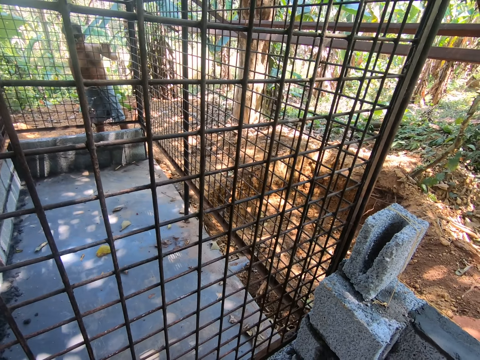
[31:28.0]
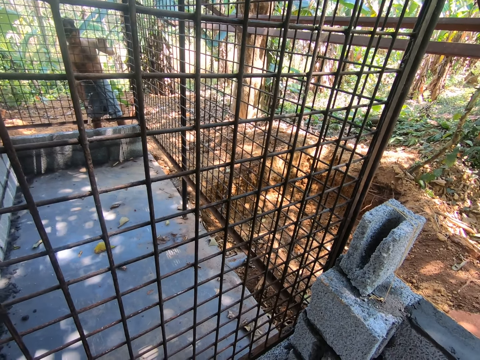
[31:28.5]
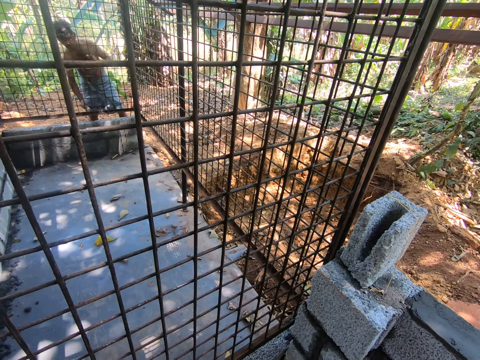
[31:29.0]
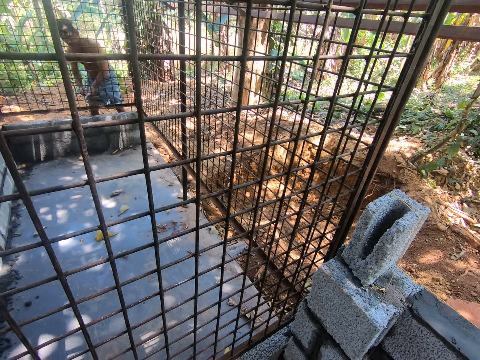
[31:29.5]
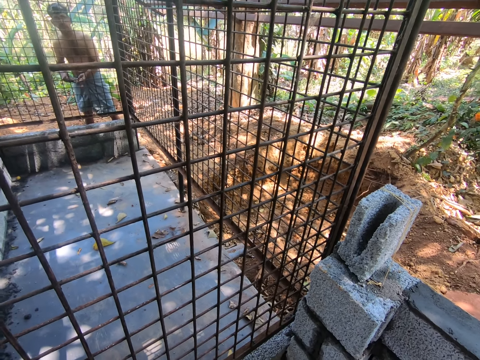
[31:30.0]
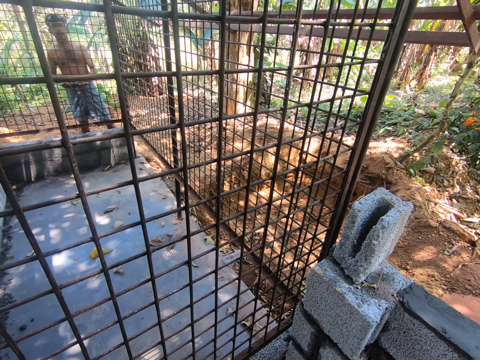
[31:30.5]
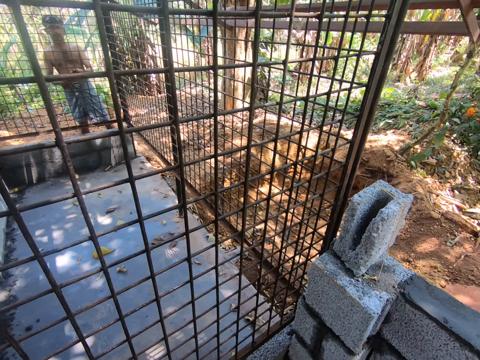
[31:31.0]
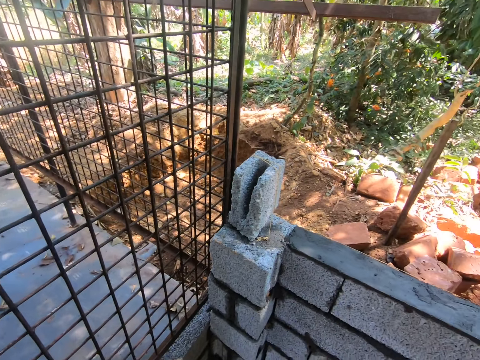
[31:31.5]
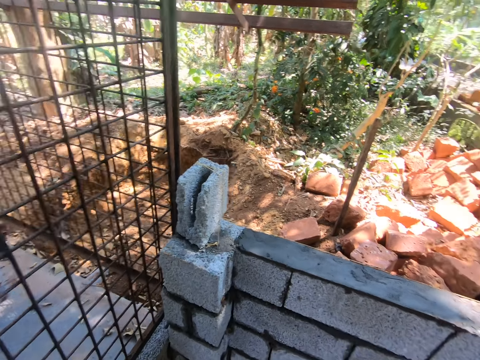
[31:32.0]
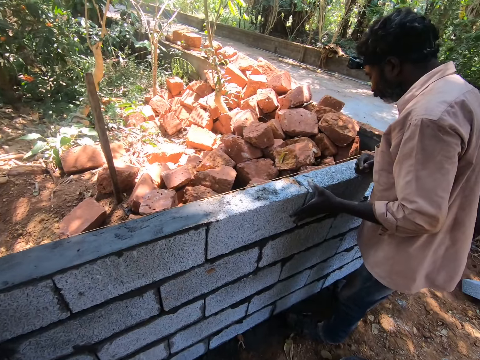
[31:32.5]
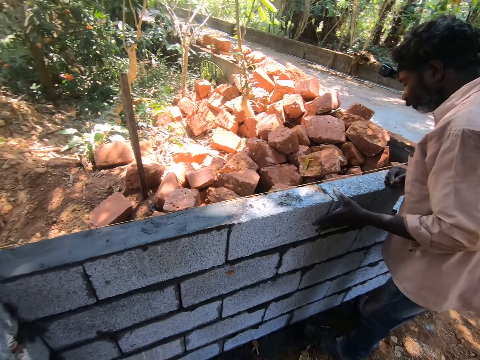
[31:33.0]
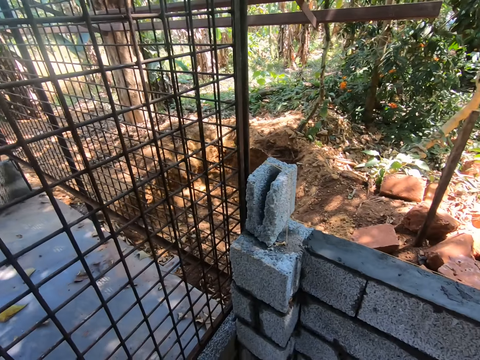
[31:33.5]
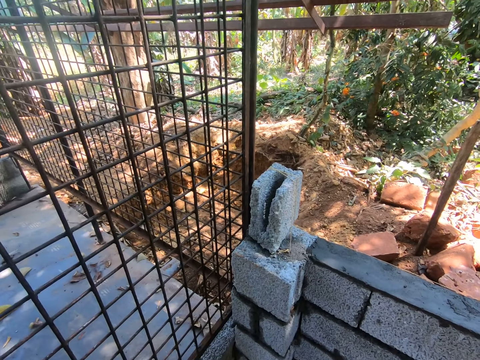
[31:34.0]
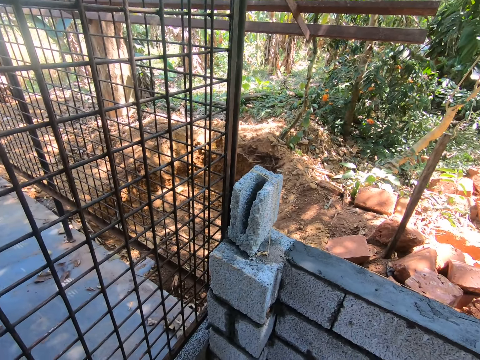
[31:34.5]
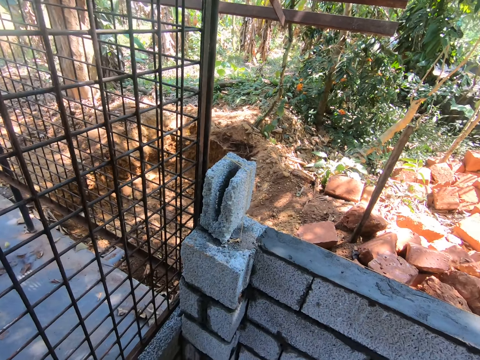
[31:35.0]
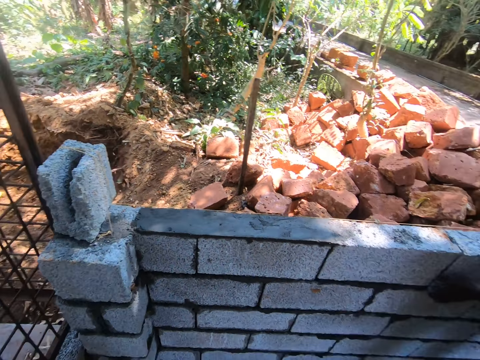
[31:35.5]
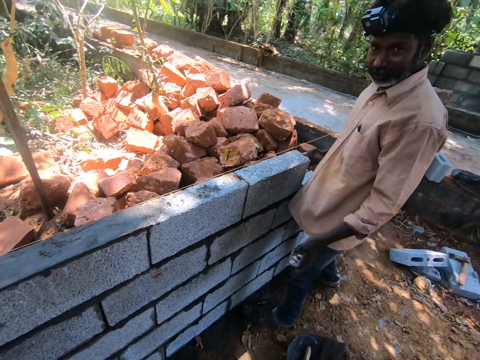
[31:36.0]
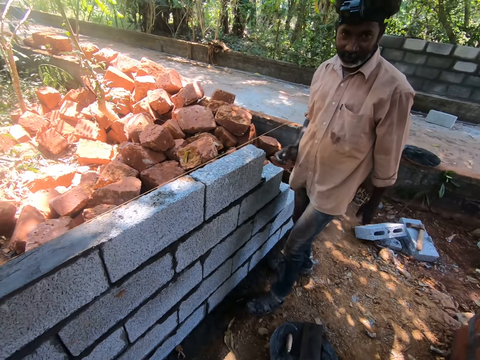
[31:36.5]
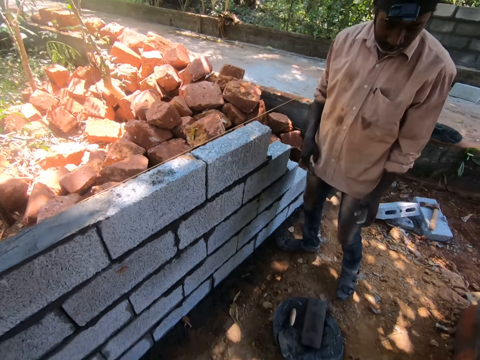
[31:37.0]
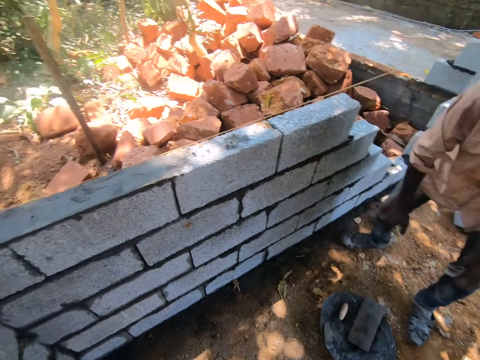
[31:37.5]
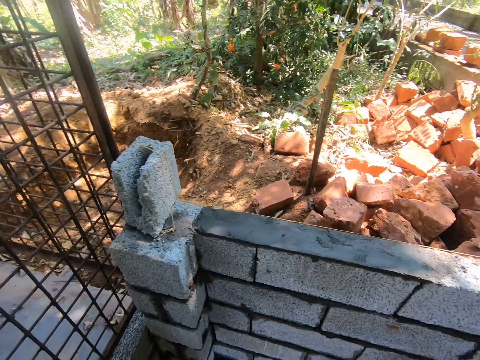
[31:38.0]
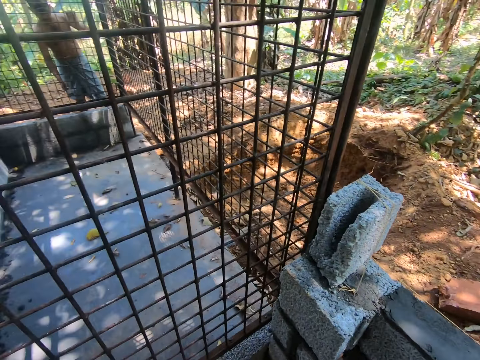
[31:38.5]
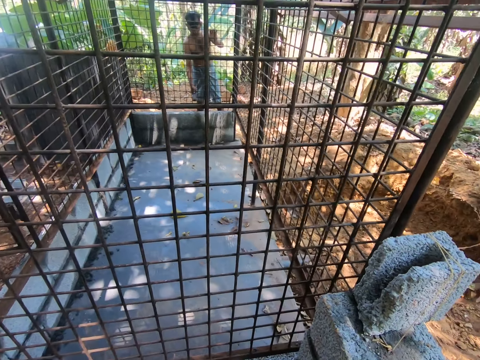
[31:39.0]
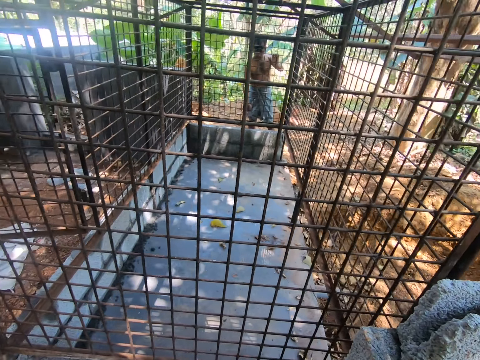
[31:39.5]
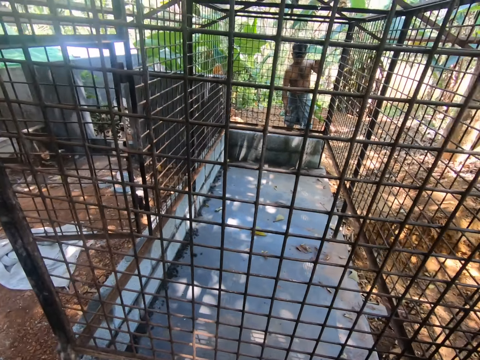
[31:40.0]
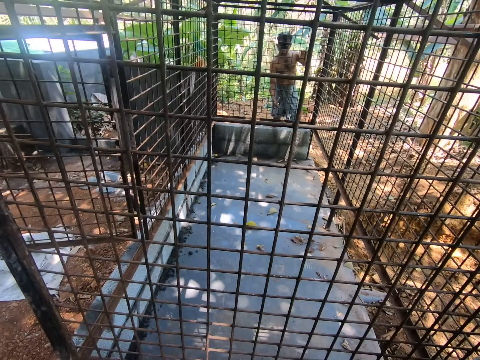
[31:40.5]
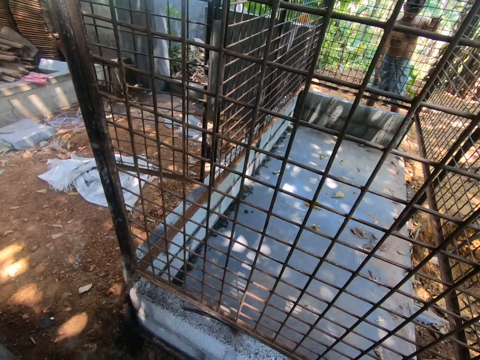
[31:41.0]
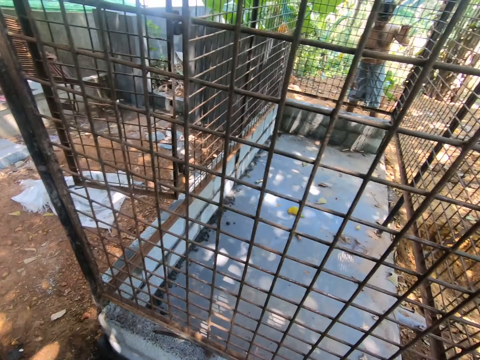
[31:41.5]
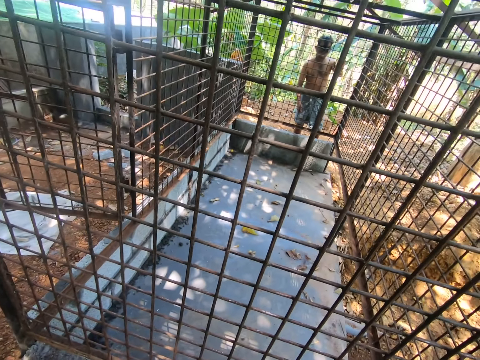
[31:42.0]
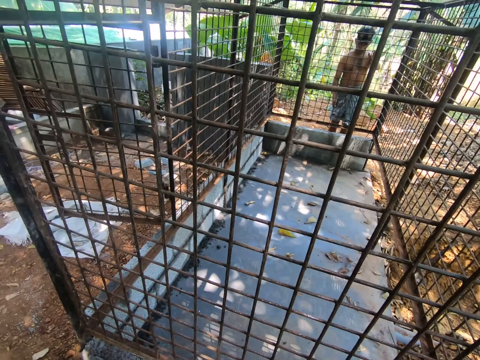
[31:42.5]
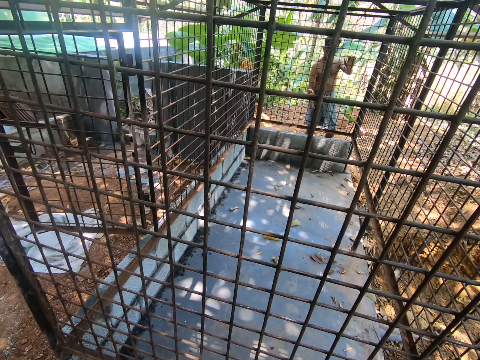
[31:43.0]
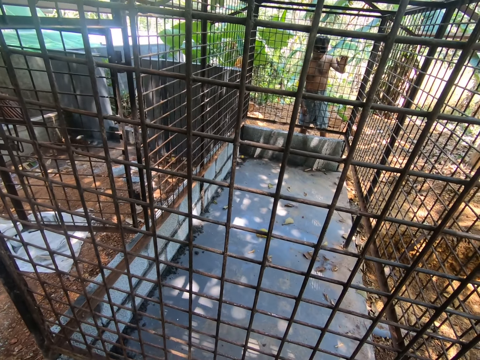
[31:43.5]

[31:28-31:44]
A man holds the sandpaper in his right hand with his left hand. The camera wearer converses with the man. They look around. Another man talks to the camera wearer. The camera wearer looks around and converses with the first man. The first man smoothens the iron house with the sandpaper in his right hand. The first man scrubs the cage grill. The camera wearer converses with the first man.

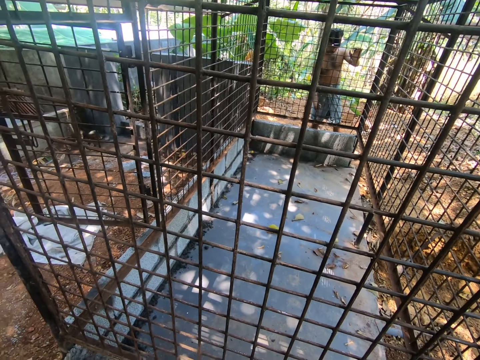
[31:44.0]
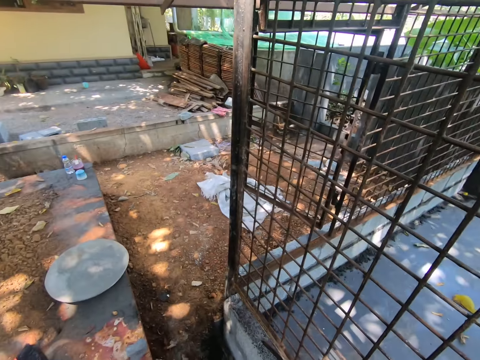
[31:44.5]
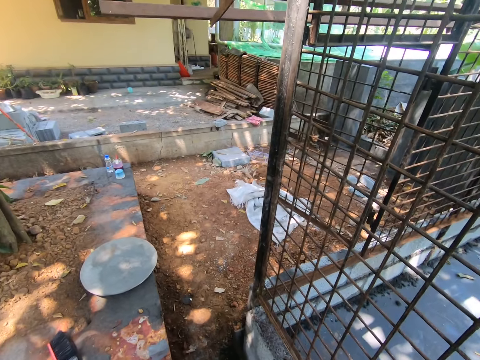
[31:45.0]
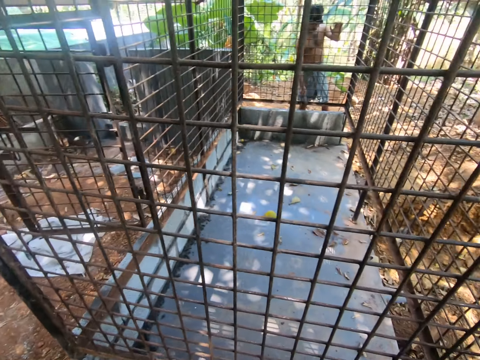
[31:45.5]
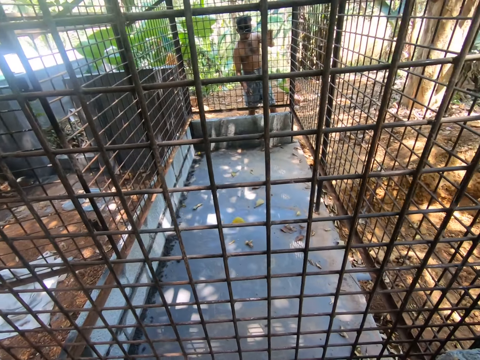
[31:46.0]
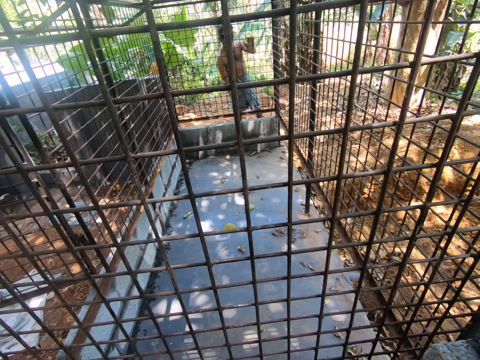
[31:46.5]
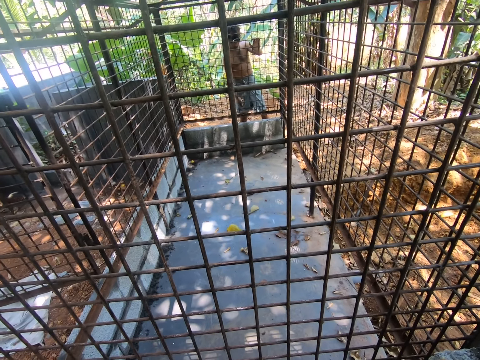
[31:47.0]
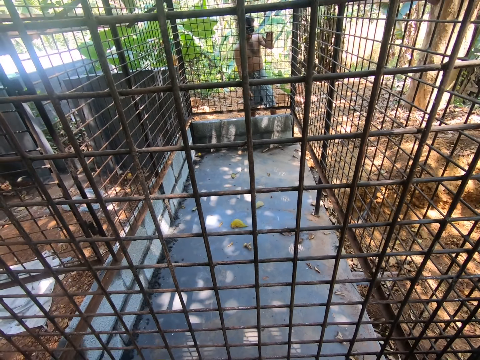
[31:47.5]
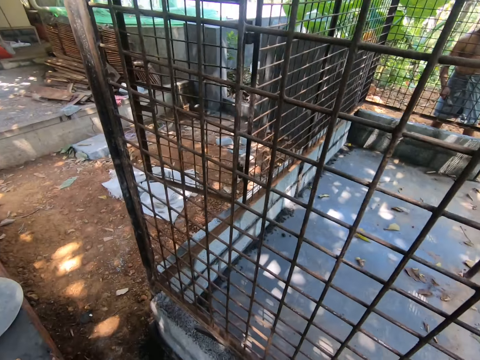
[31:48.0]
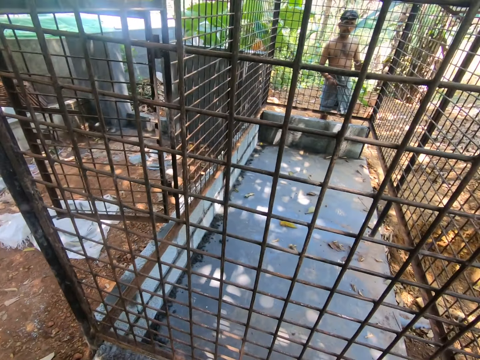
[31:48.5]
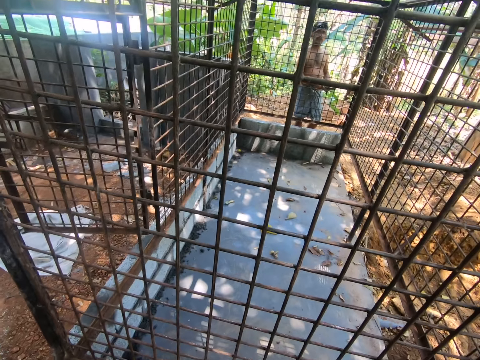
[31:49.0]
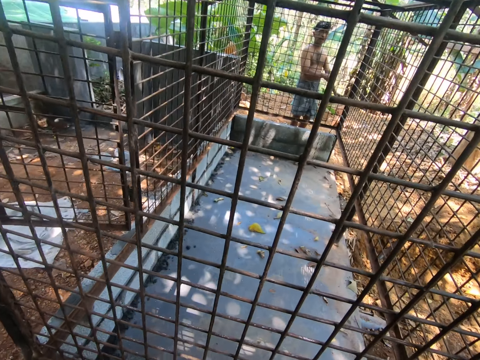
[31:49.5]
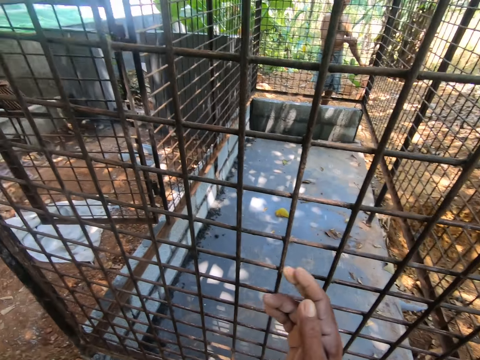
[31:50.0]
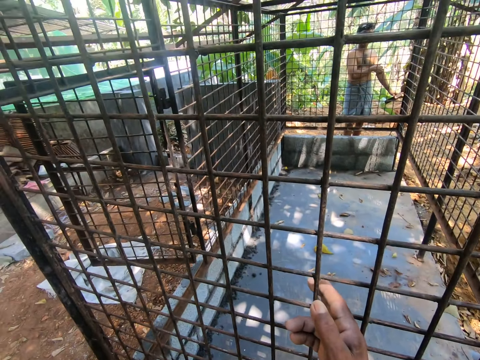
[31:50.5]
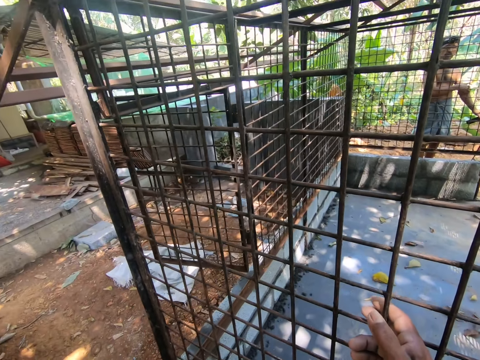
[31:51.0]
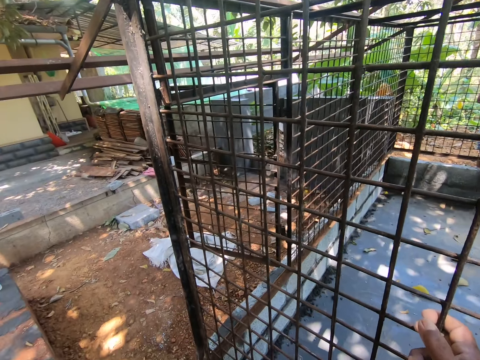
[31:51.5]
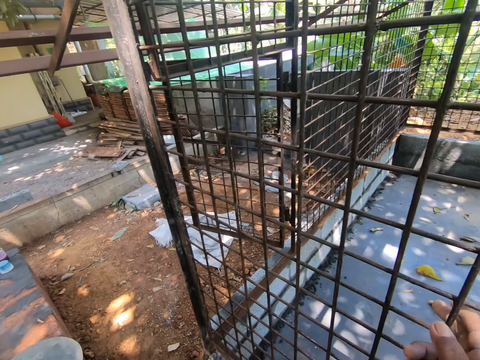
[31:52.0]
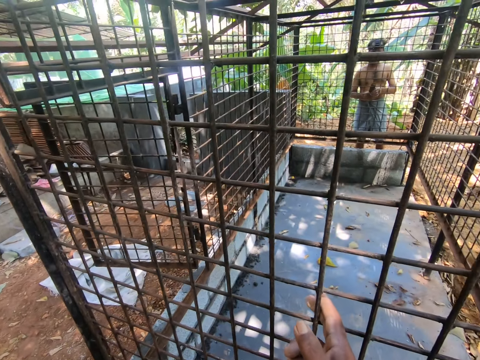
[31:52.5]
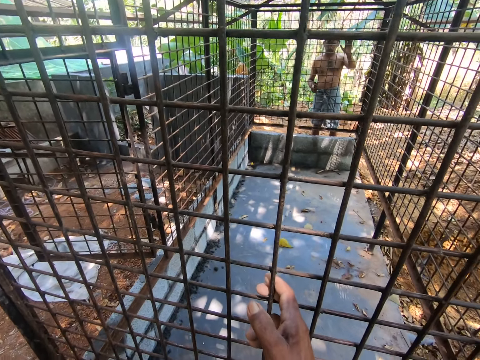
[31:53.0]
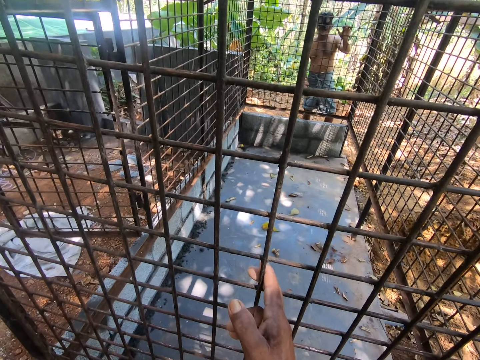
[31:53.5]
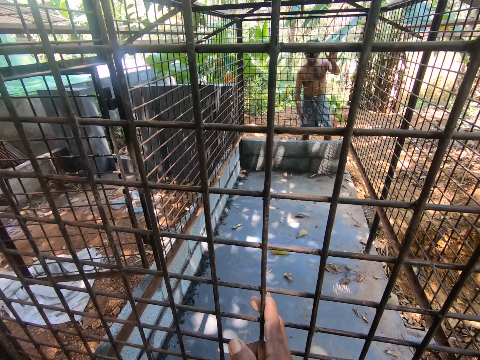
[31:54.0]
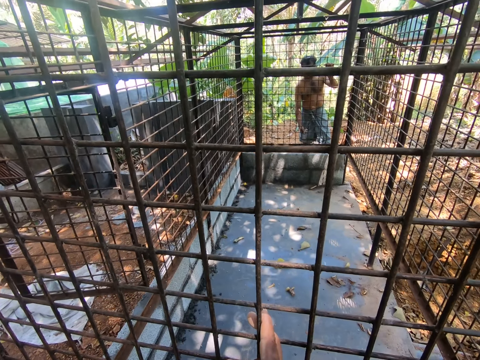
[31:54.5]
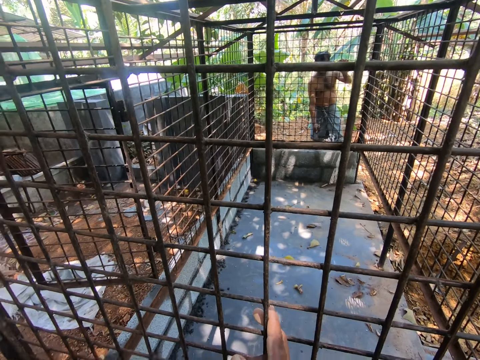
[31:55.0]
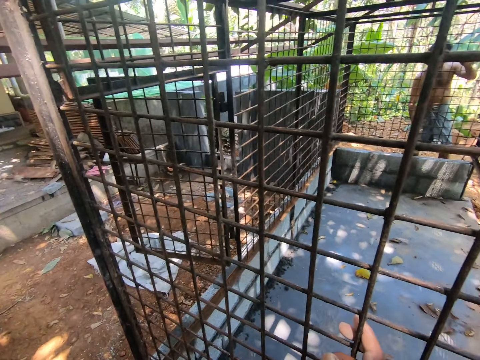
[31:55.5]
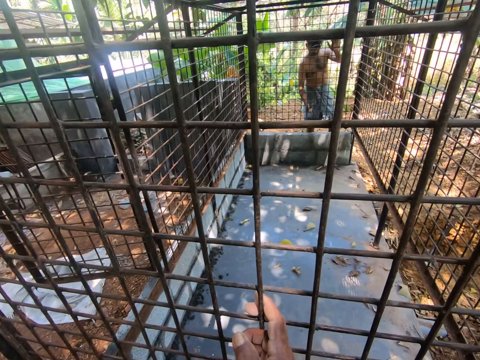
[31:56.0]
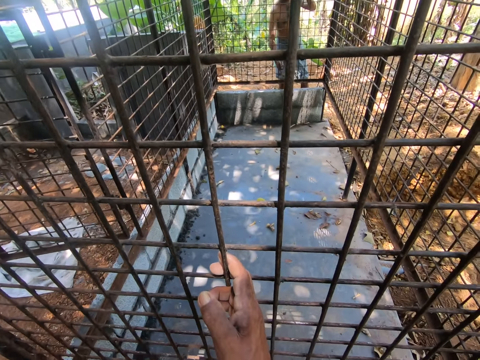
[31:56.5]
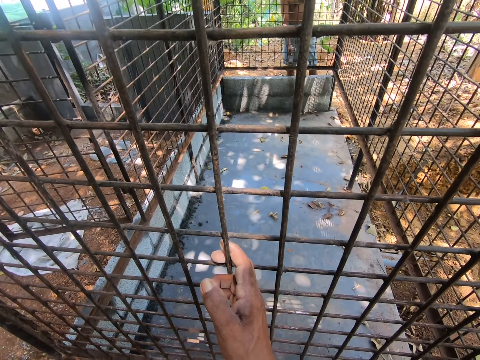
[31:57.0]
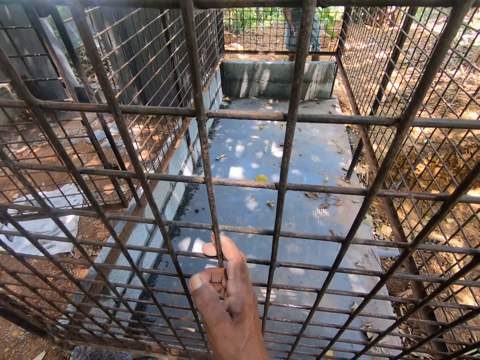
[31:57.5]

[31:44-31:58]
The camera wearer places his right hand on the cage. He holds the wire mesh. A man holds the cage with his left hand. The man scratches the trowel in his right hand on the burglarproof.
